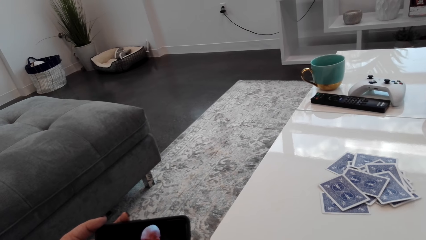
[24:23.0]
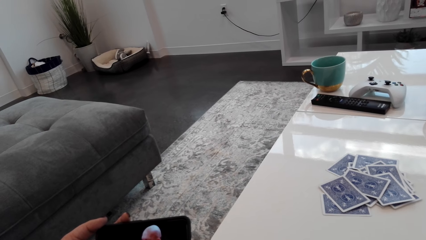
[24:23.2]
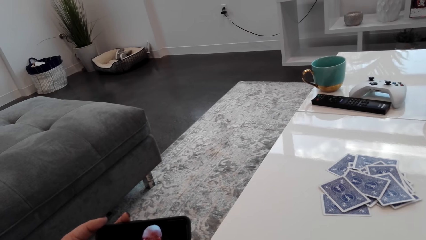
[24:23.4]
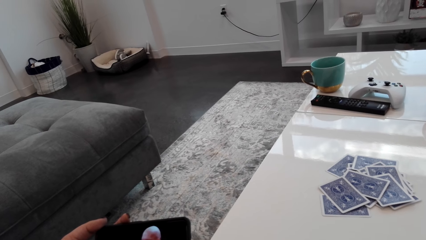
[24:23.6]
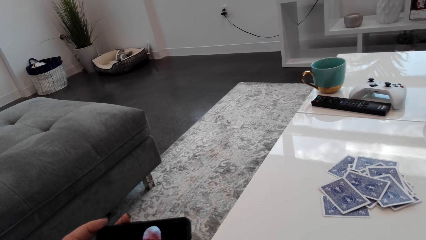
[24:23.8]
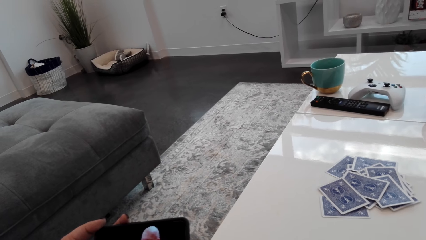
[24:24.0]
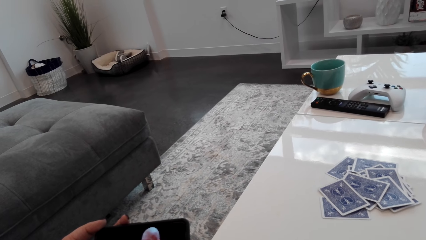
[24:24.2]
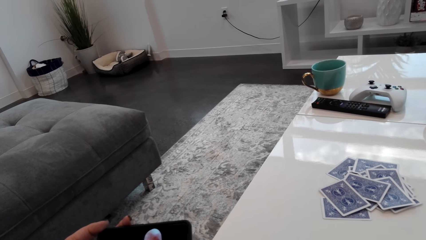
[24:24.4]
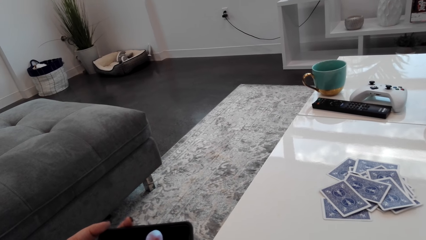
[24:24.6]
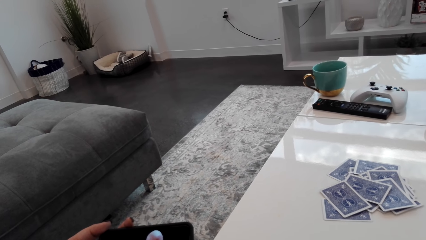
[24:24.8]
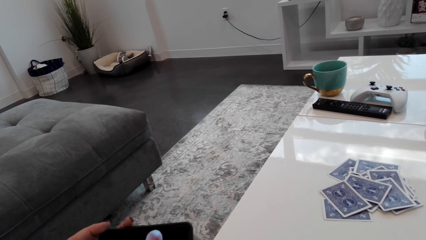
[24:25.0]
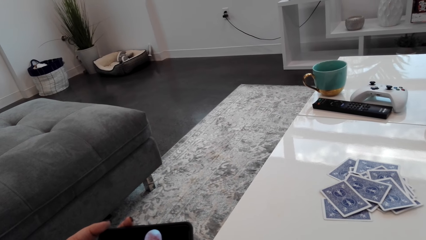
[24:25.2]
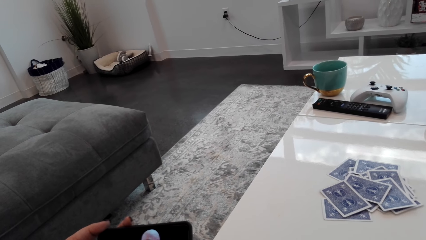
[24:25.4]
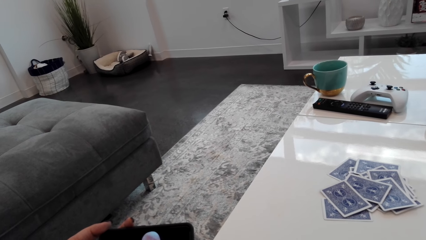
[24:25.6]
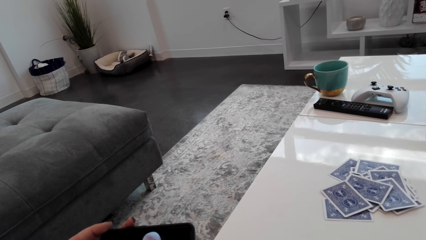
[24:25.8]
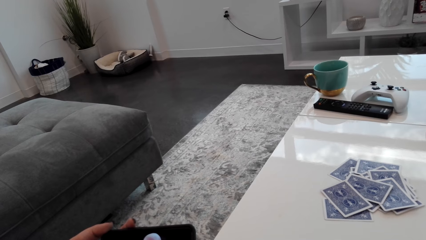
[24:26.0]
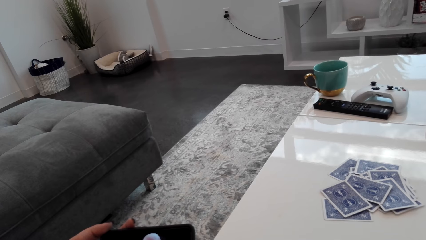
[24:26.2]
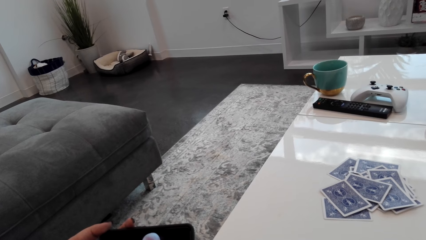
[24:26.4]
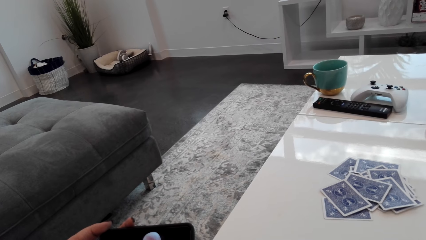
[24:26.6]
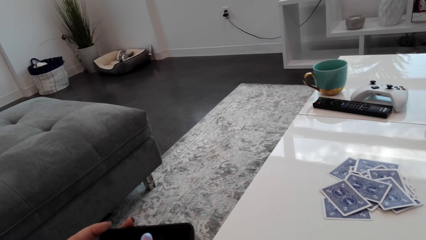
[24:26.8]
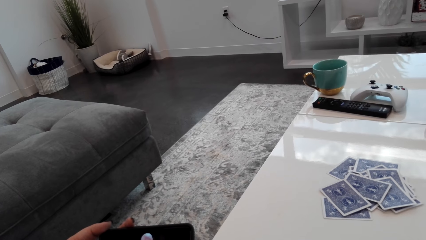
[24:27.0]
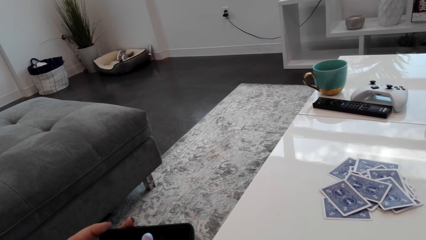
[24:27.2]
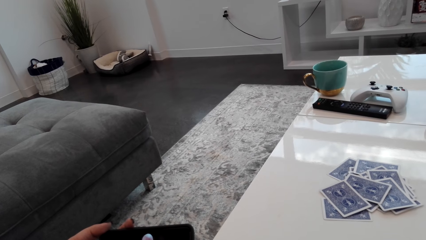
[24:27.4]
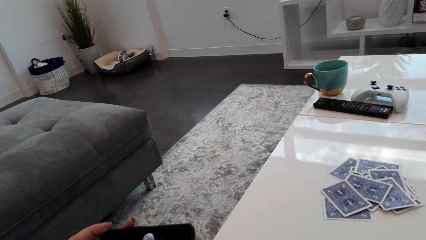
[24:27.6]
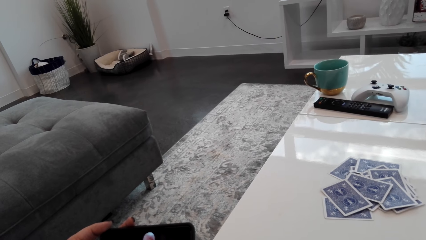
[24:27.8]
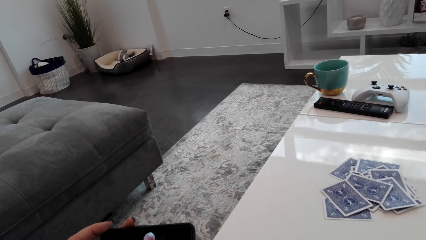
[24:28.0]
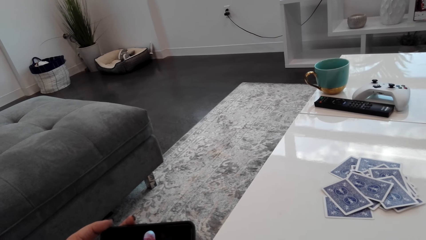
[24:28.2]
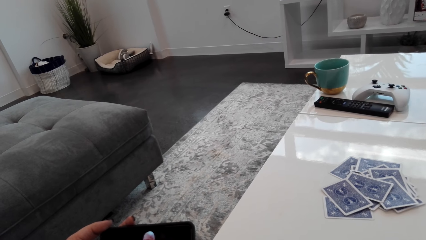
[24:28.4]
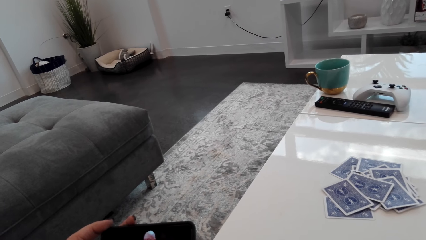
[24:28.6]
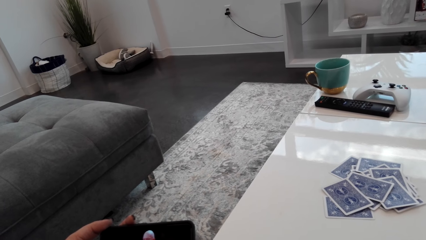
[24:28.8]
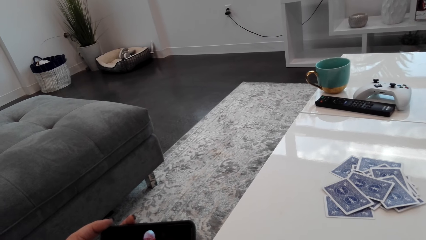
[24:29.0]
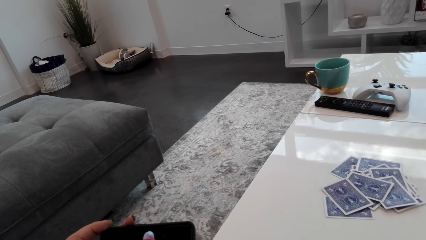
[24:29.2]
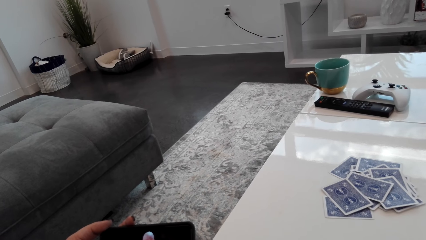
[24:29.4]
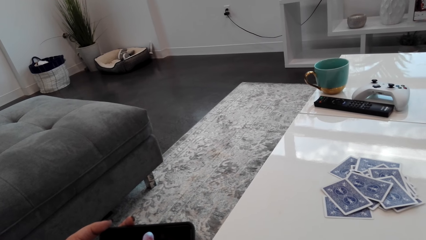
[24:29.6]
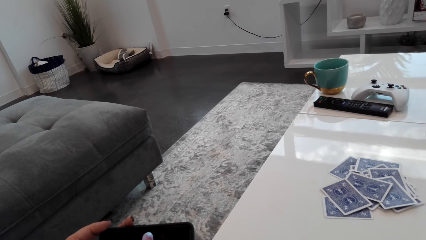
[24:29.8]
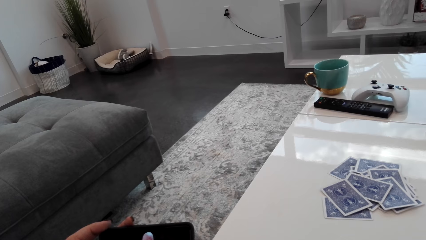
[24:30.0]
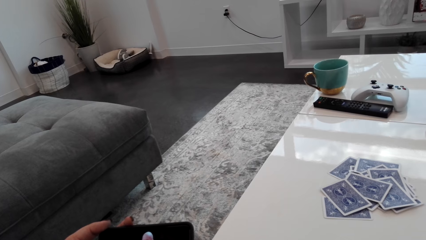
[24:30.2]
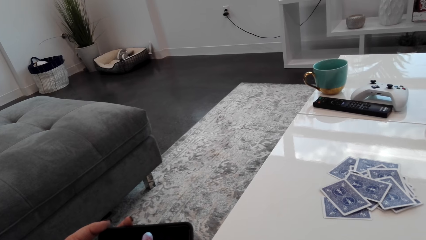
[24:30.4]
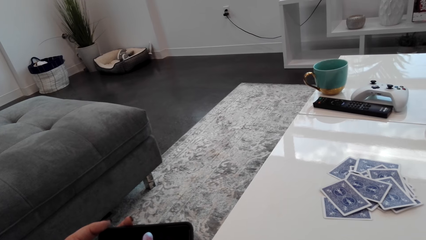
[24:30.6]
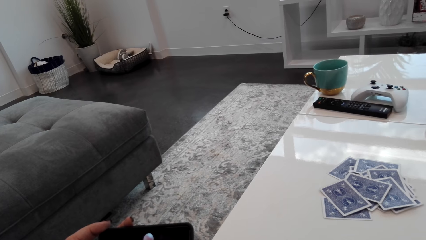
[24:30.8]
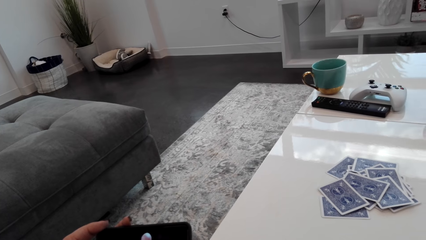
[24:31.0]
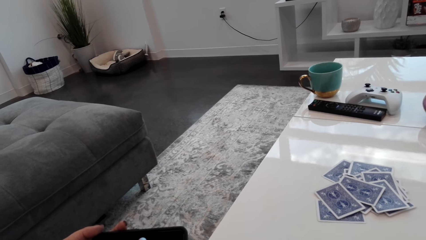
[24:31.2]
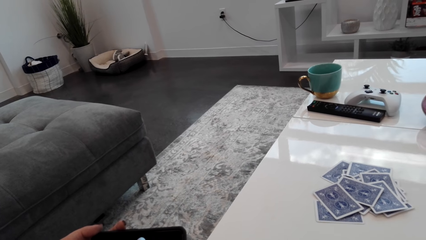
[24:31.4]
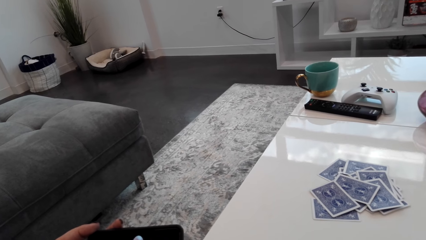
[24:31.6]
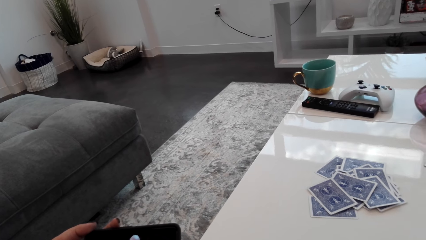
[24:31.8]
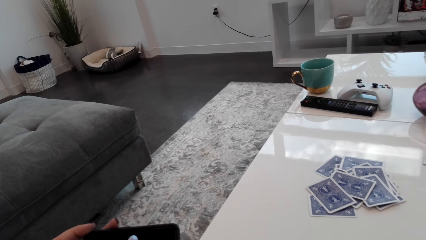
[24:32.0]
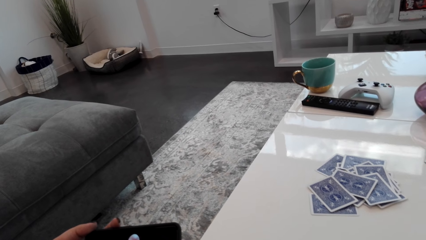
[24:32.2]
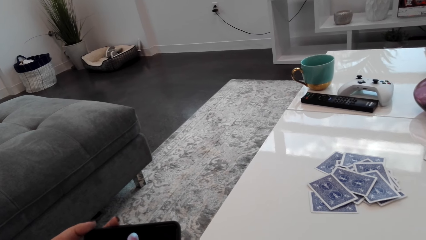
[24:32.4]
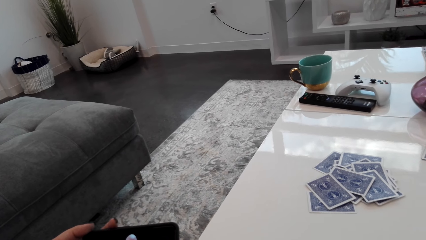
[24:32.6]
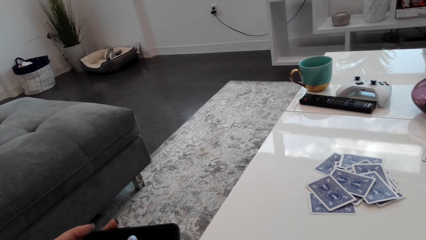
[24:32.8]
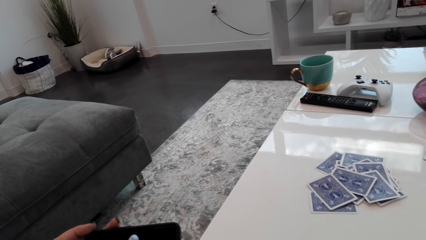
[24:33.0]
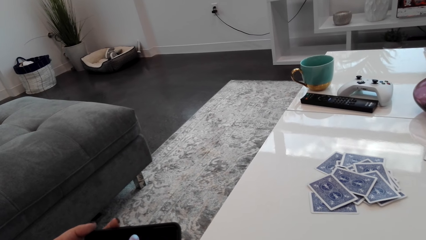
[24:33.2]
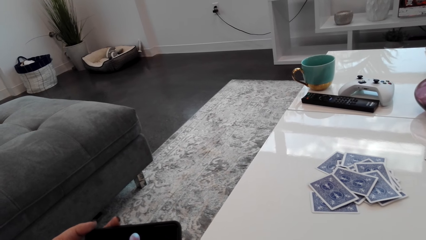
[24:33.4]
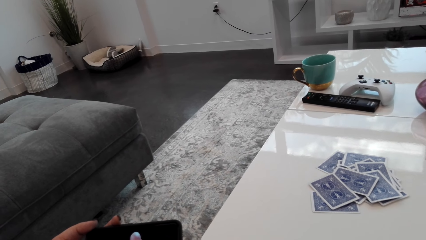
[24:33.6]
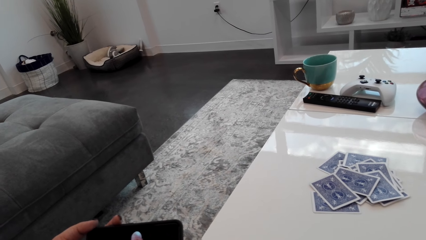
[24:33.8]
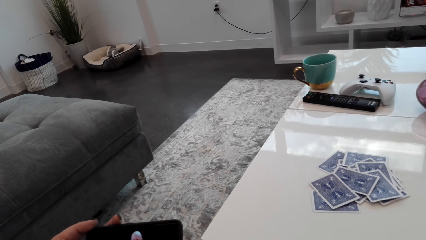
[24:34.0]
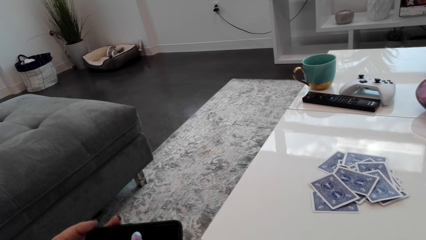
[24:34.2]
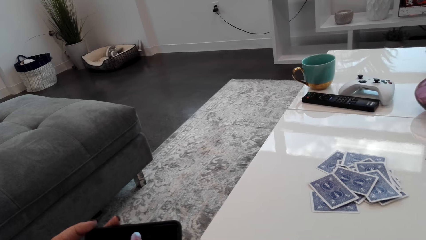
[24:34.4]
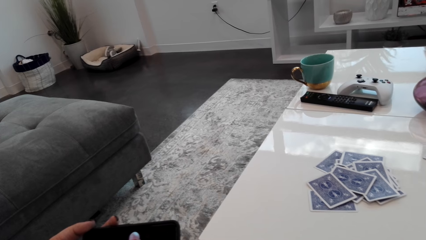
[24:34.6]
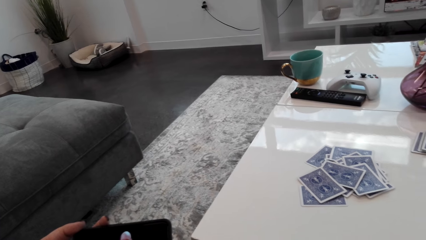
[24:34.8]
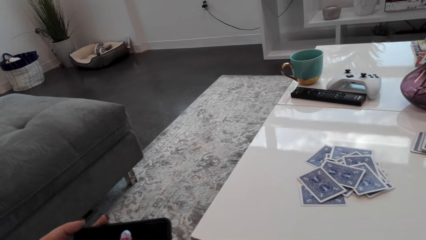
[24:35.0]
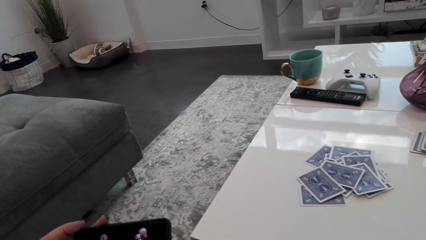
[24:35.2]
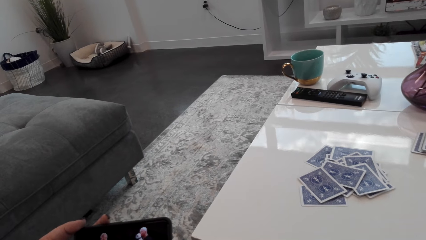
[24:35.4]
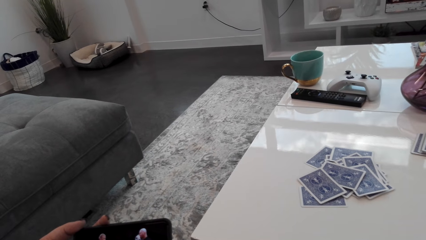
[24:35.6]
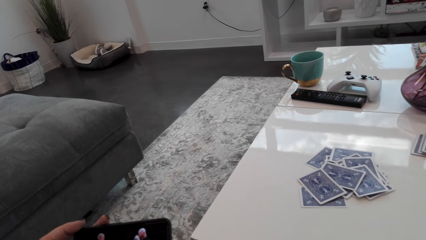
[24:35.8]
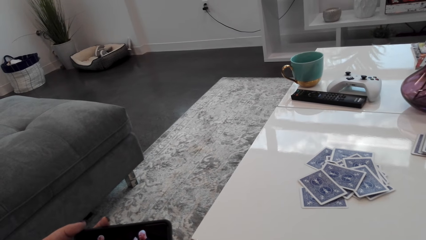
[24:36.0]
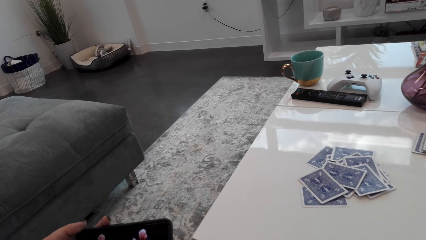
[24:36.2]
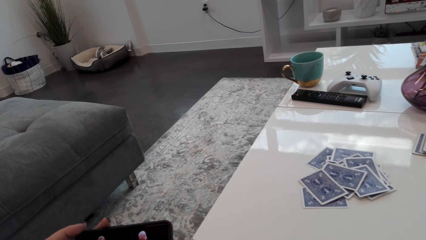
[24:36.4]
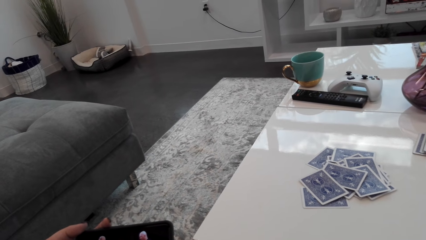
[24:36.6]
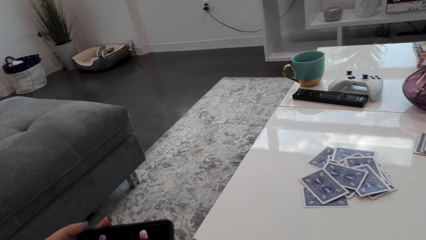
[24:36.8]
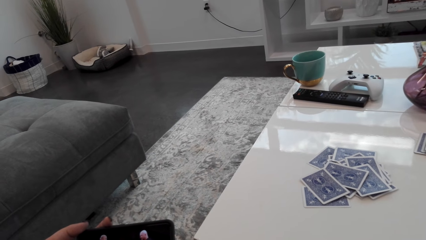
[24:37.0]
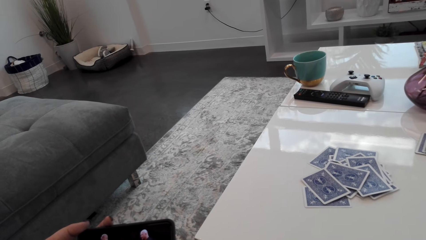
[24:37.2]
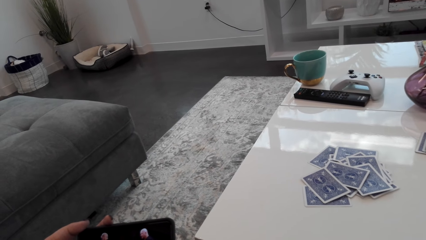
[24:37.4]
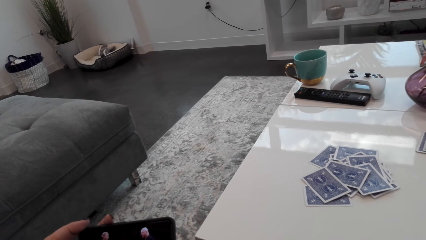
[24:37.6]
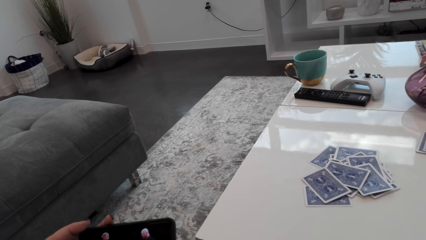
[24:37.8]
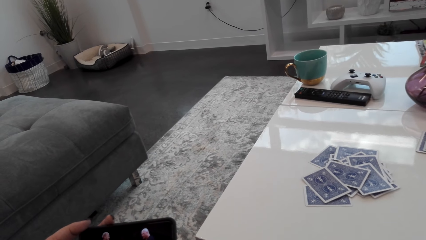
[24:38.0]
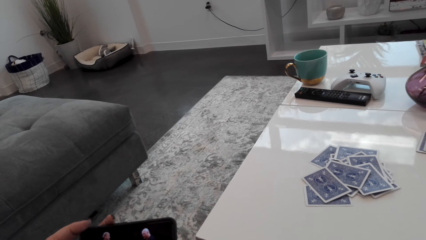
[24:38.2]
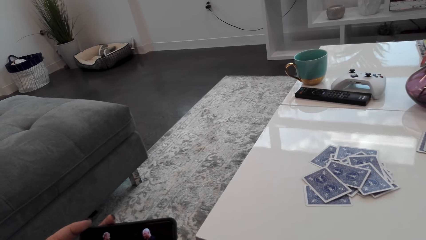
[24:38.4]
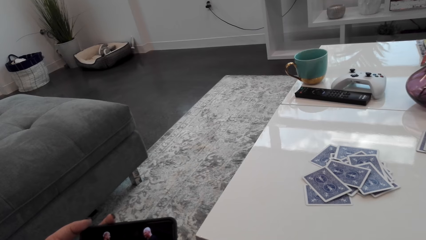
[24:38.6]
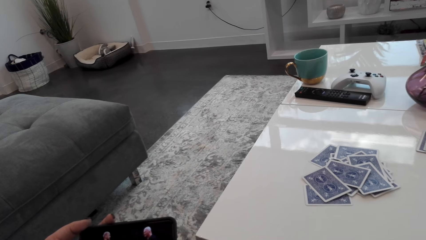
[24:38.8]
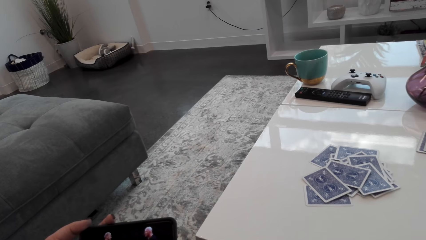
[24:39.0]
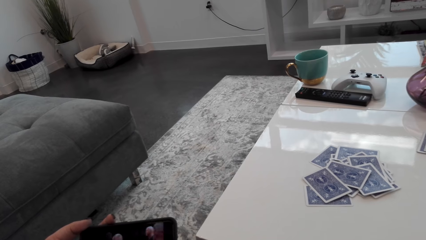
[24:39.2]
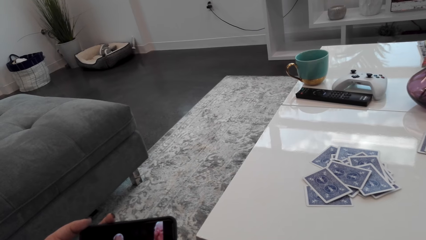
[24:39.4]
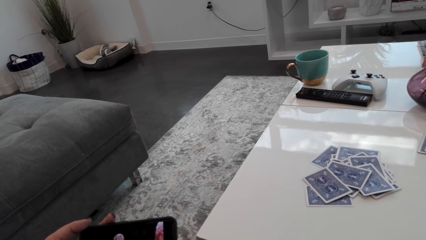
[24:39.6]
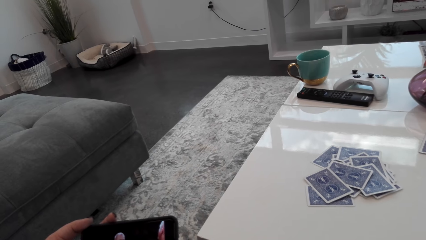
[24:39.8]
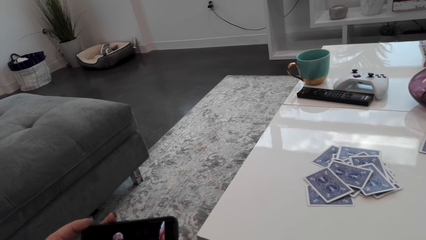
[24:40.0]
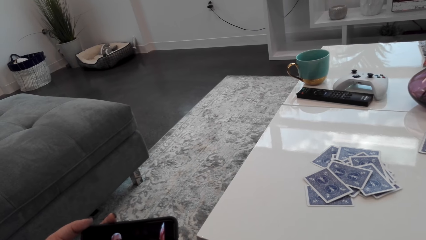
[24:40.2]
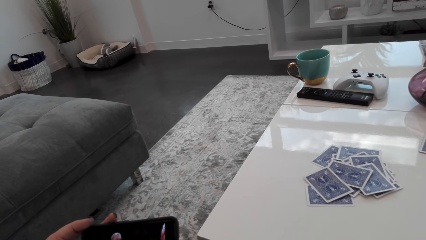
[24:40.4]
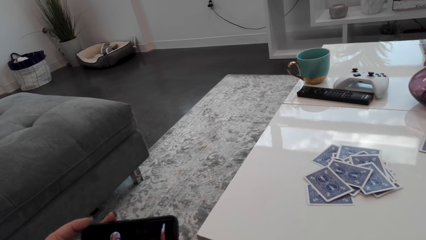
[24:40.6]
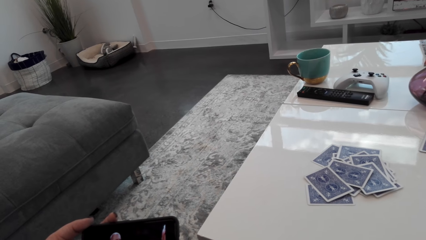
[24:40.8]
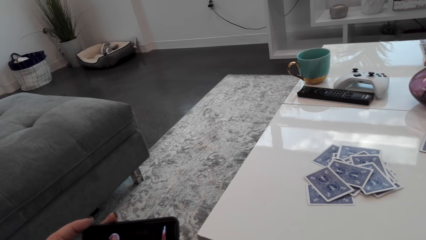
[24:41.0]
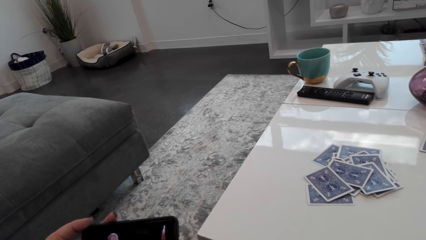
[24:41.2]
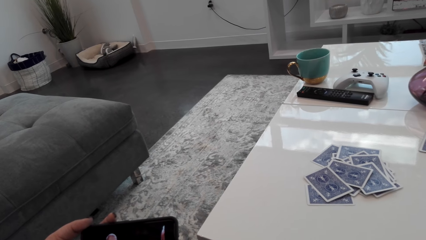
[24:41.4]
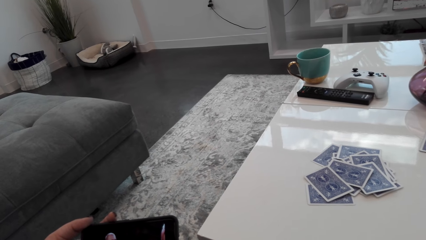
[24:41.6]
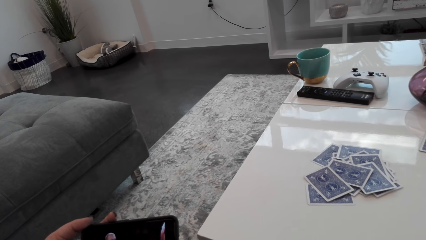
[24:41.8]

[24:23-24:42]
The camera wearer is watching. They are watching again.
